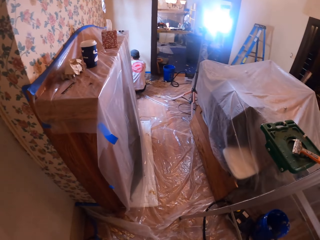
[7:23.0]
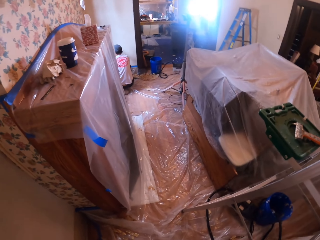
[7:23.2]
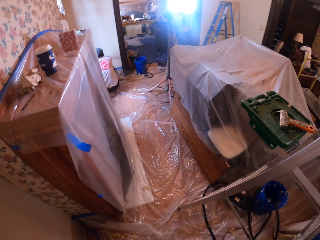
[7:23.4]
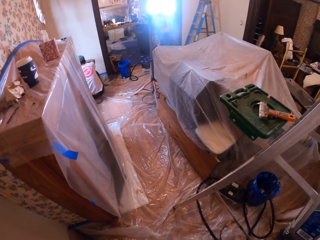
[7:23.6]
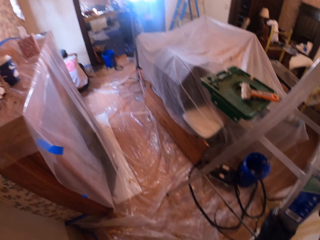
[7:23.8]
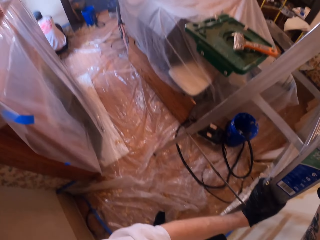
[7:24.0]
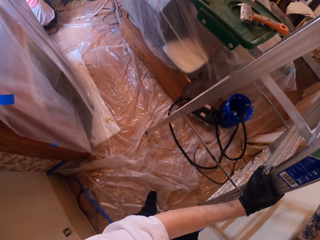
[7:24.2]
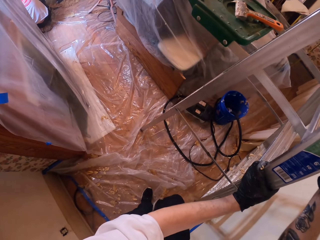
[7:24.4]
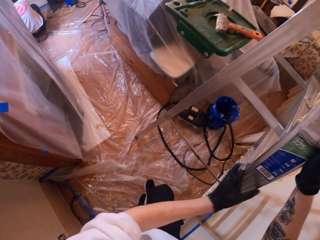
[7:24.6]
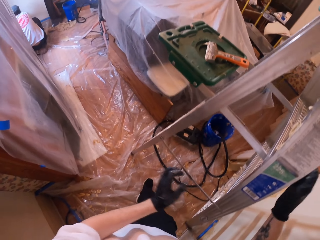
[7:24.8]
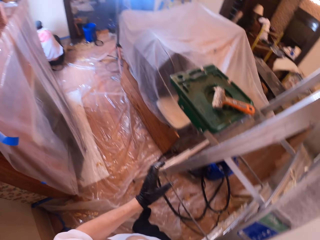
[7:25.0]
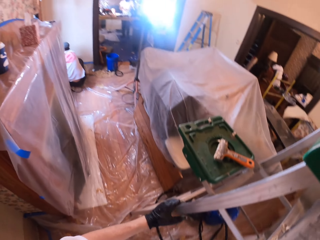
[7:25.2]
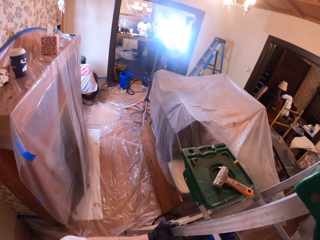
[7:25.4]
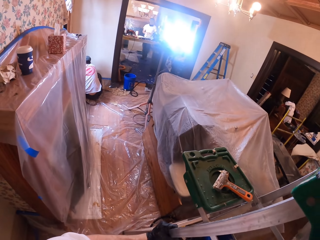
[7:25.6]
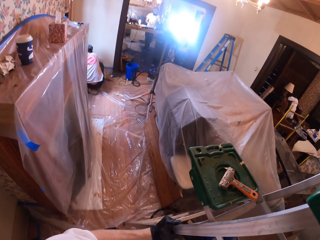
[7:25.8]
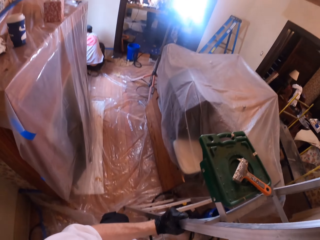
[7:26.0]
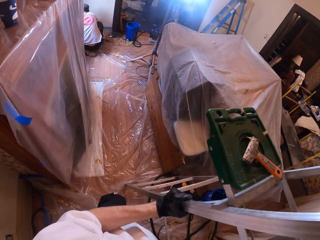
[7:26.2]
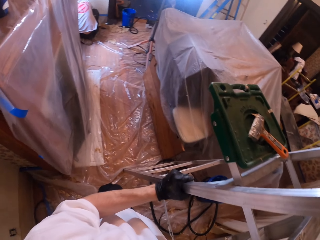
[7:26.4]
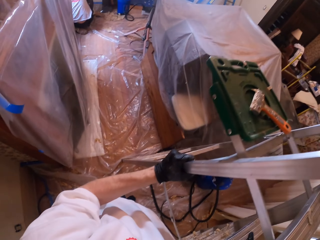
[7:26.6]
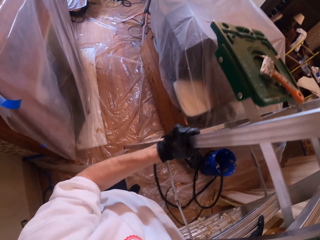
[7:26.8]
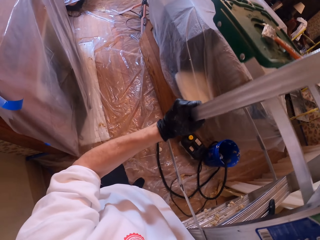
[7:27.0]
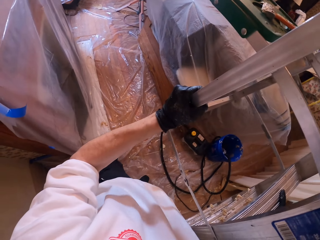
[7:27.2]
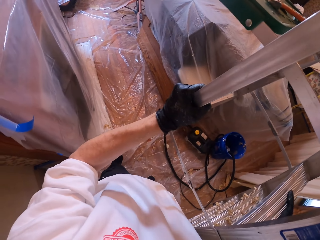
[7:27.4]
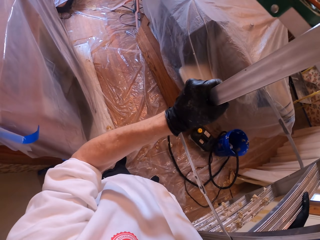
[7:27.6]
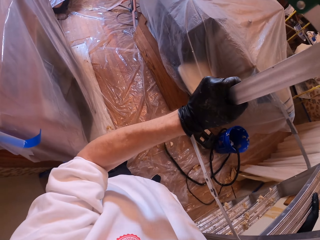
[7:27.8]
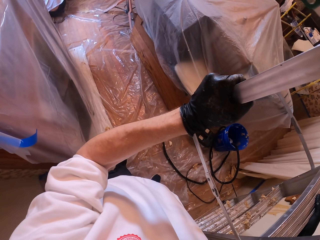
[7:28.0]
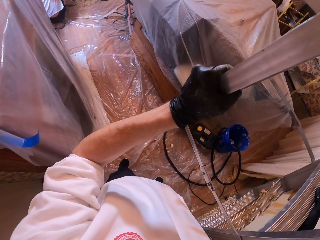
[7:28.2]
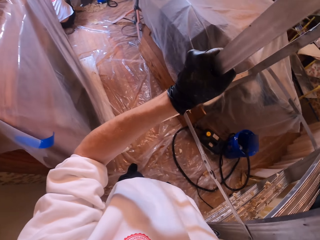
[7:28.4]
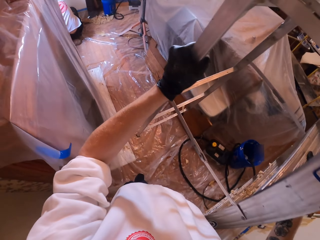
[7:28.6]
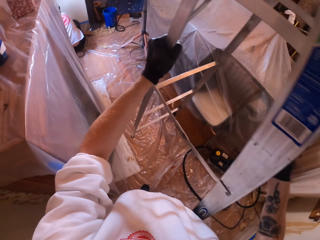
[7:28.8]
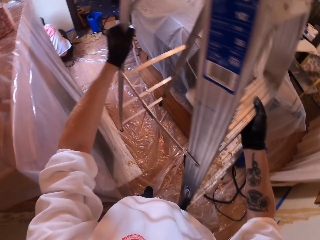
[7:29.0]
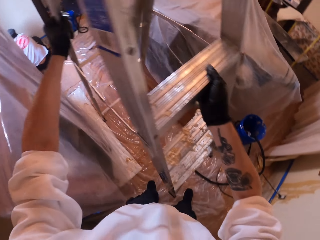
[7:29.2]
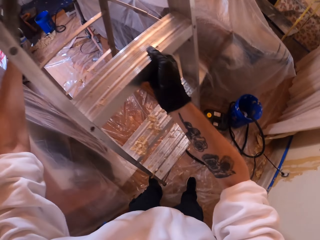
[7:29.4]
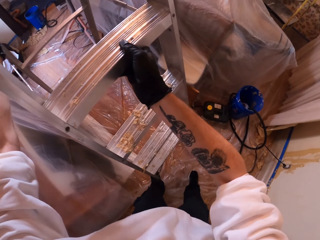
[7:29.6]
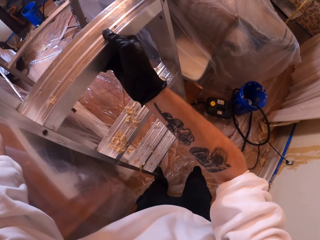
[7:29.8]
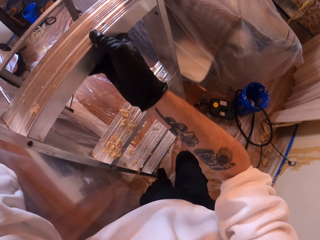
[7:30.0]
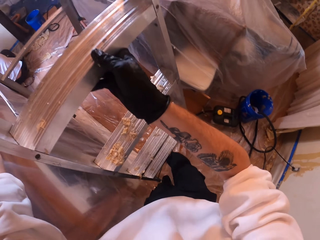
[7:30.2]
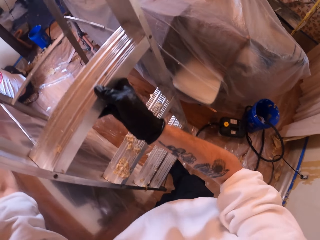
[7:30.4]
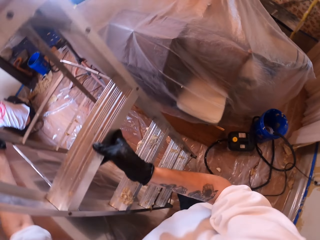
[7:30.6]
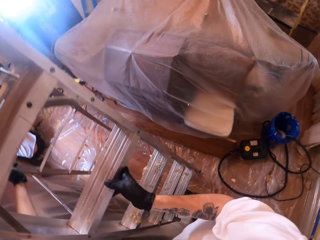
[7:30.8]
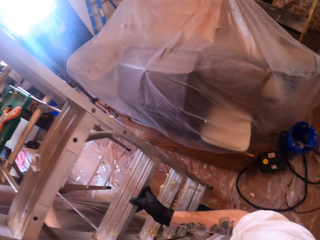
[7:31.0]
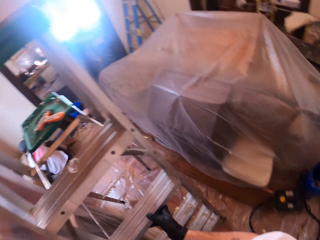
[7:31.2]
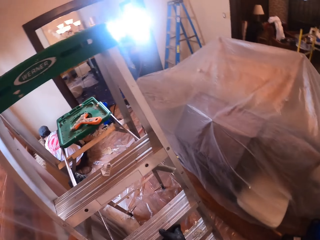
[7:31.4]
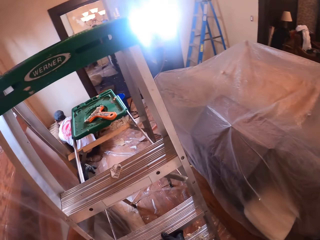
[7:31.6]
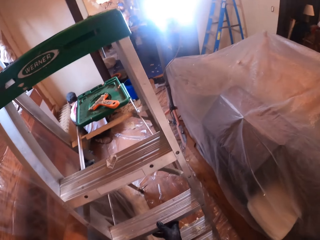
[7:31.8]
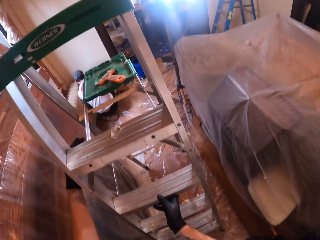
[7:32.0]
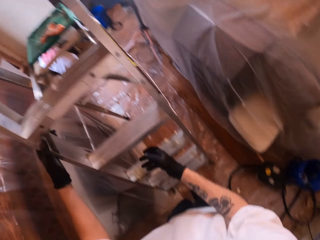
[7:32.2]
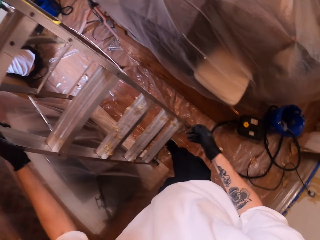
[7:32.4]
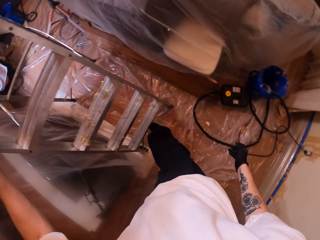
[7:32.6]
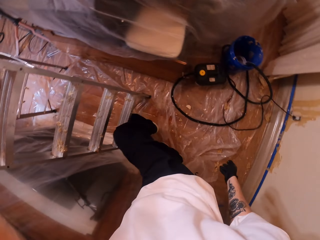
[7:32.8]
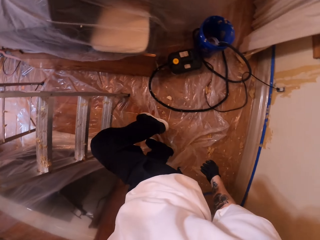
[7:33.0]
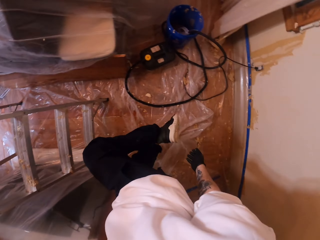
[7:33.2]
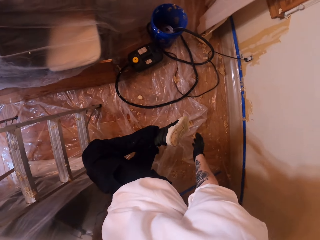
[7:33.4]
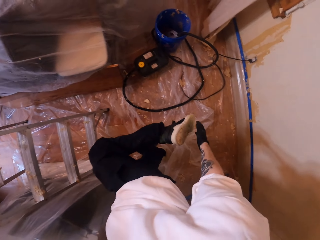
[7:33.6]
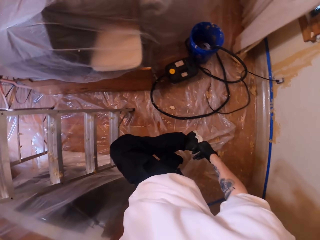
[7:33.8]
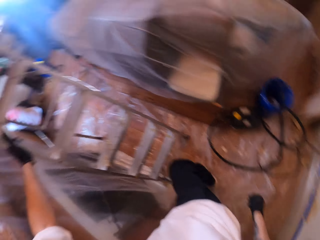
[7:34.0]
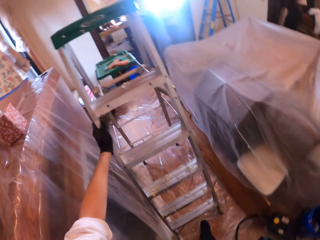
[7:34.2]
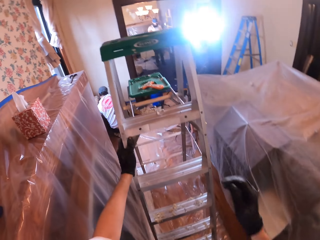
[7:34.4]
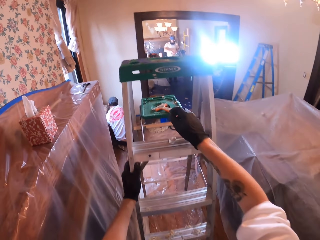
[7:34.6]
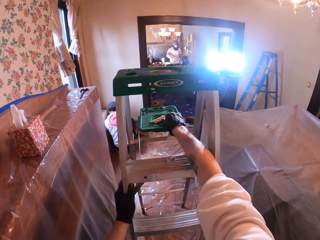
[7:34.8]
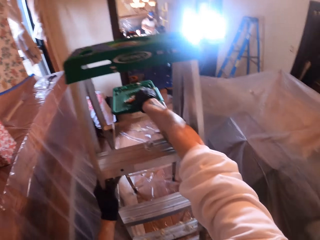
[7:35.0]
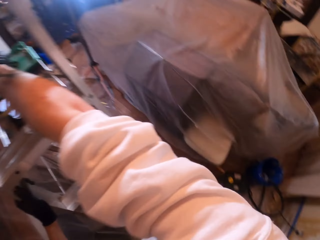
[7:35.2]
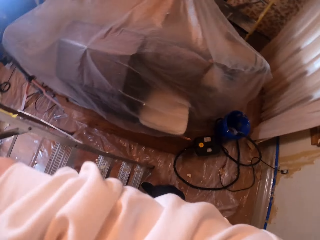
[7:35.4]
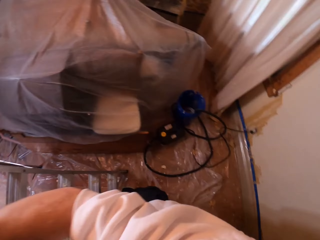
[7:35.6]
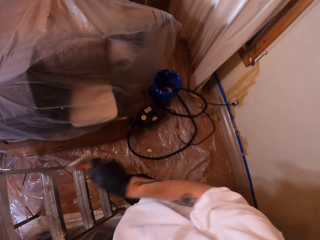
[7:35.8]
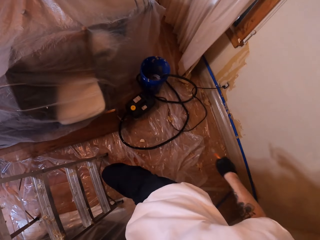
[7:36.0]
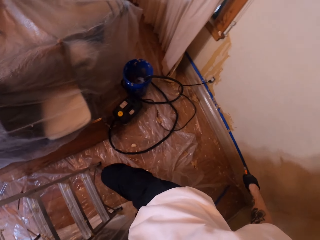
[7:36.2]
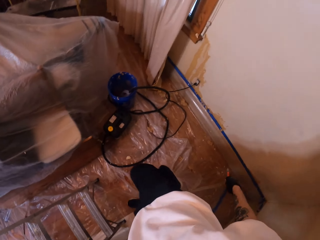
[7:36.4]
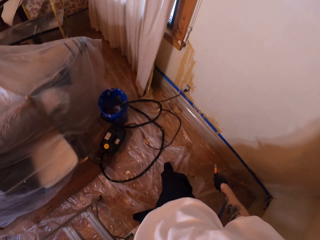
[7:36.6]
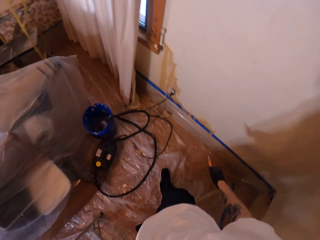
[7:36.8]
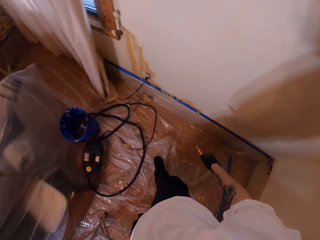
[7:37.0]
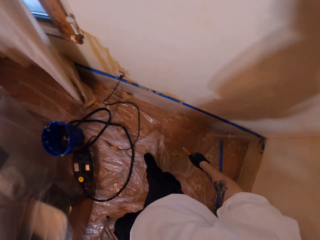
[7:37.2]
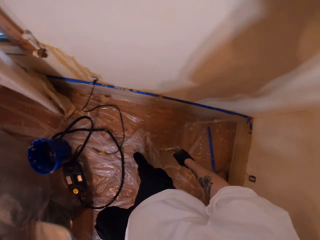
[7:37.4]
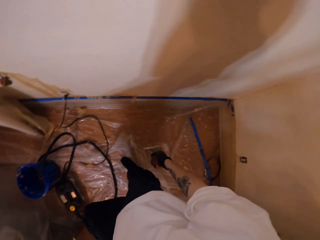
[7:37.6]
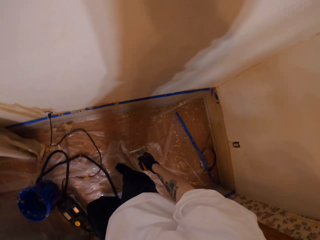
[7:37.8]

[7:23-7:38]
The camera wearer gets down the ladder. He takes a step and holds the ladder with both hands. He pushes the ladder. He lifts the ladder and moves the ladder. He walks around and looks around. He looks at his right leg. He touches his shoes. He wipes the shoe sole with the right hand and lifts the right leg. He moves the right hand. He picks up the scraper from the ladder. He looks around and walks around.

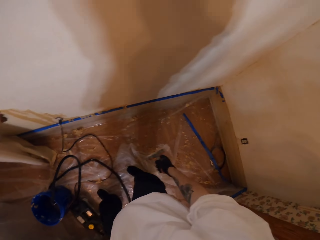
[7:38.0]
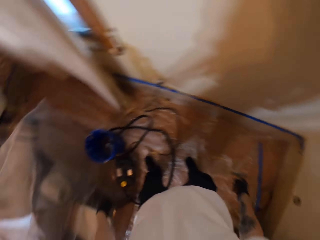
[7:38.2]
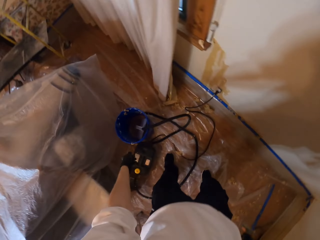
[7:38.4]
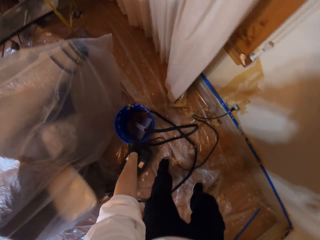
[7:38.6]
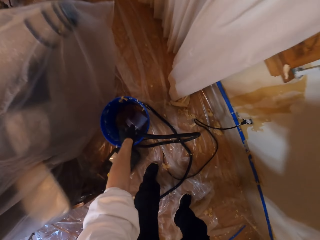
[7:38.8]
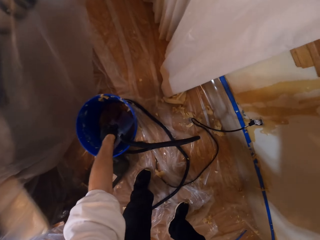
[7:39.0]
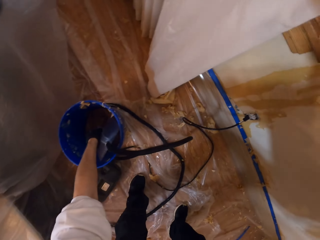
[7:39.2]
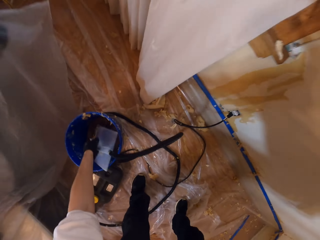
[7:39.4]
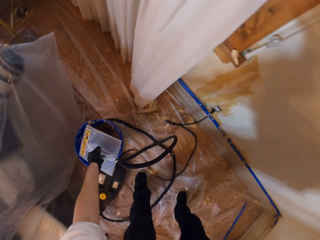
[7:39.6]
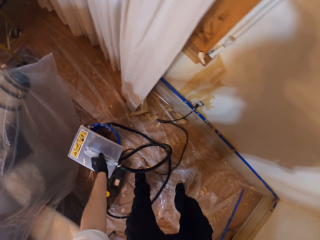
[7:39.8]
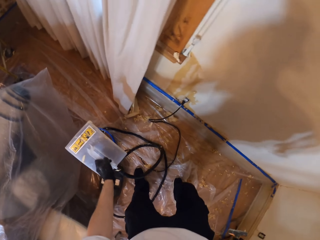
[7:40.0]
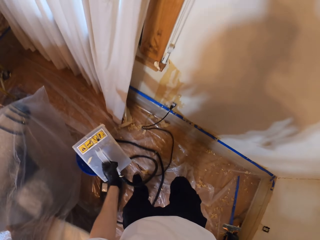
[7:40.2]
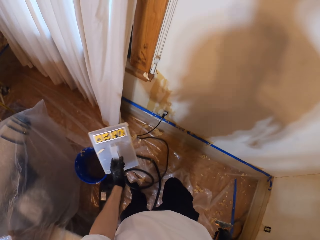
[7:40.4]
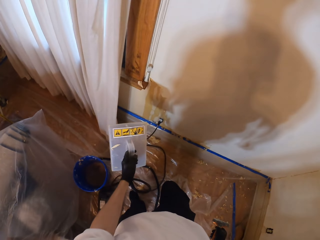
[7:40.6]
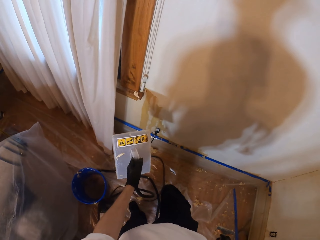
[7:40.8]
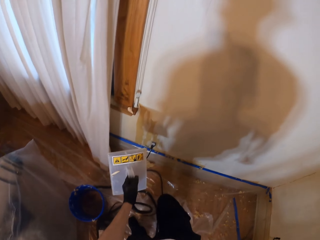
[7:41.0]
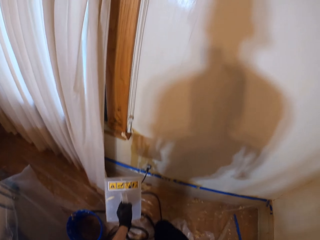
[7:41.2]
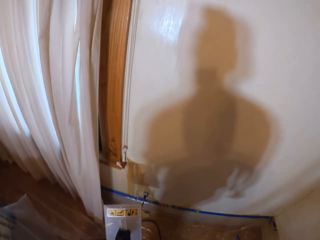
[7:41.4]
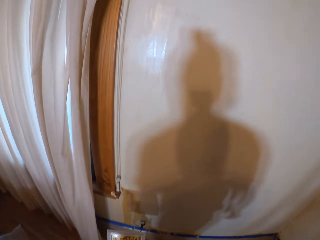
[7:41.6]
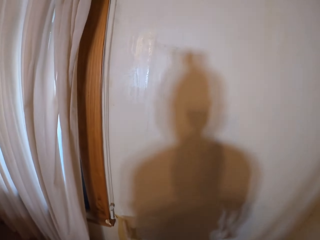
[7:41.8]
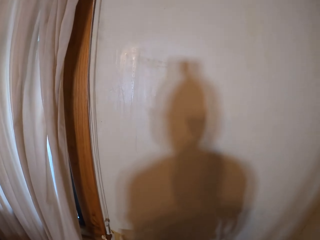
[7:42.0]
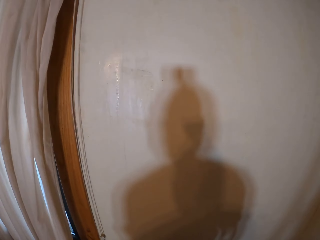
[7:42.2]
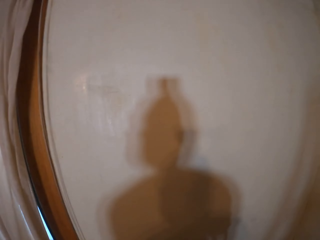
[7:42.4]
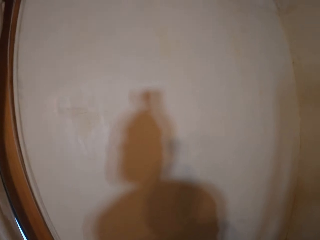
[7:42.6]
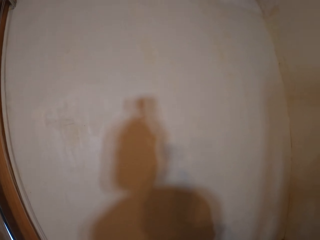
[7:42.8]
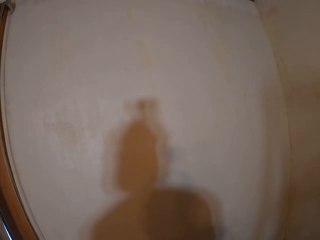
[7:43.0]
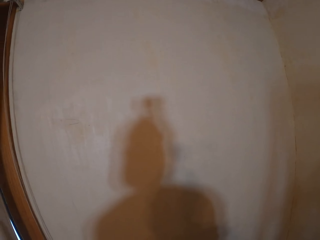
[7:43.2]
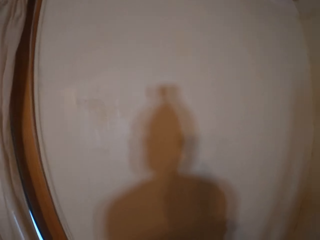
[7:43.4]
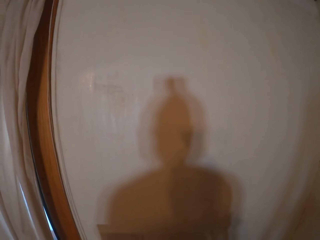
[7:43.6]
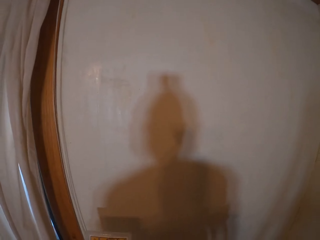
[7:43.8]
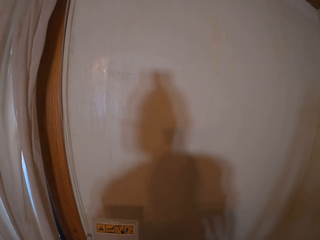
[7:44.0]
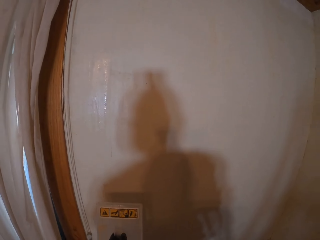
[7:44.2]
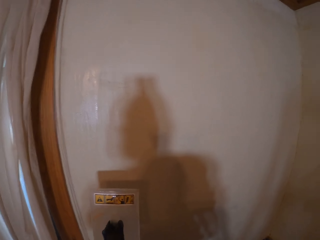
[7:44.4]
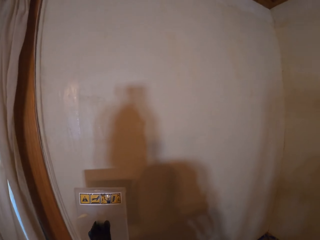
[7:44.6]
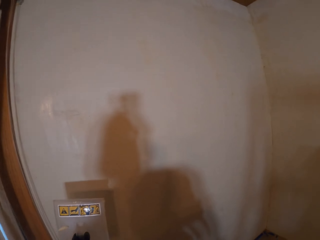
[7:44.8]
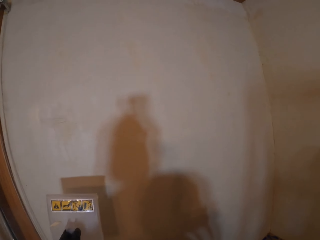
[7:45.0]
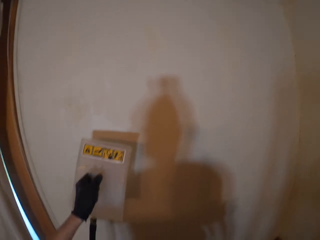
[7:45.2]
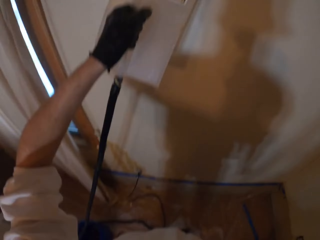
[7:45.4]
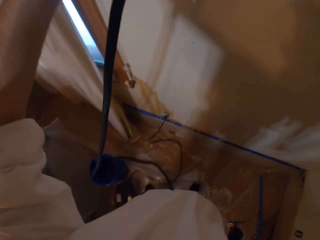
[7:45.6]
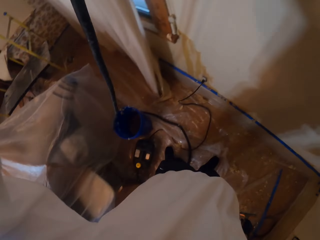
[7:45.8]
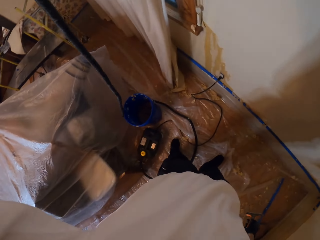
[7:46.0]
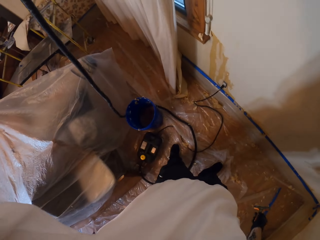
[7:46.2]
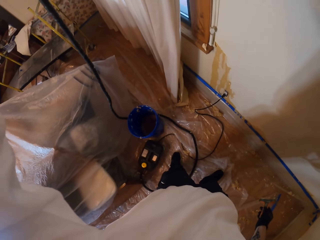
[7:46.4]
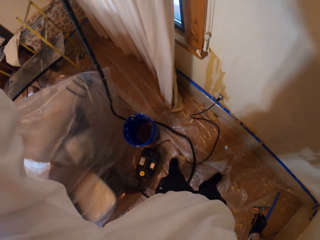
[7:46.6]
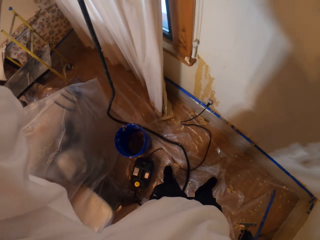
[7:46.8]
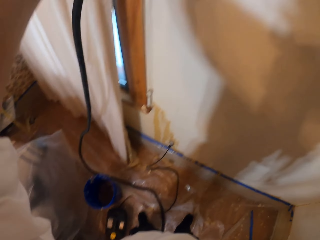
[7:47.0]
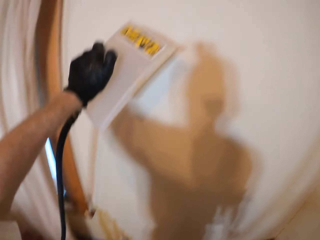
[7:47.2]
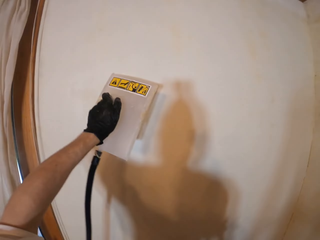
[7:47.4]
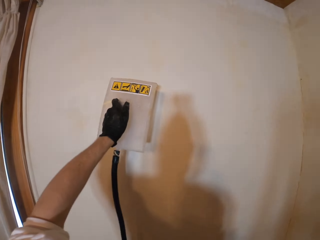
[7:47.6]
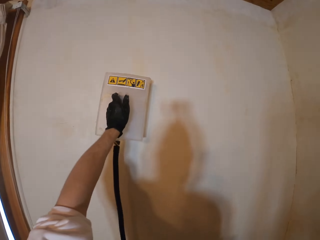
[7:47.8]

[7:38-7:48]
The camera wearer bends and picks up the wallpaper steamer or plastic float. They lift the plastic float and walk around. They look at the wall. They look around. They lift the plastic float and pull the plastic float.
